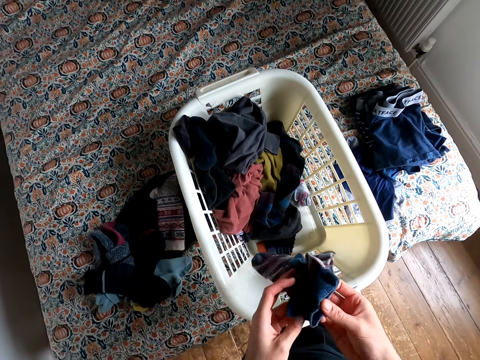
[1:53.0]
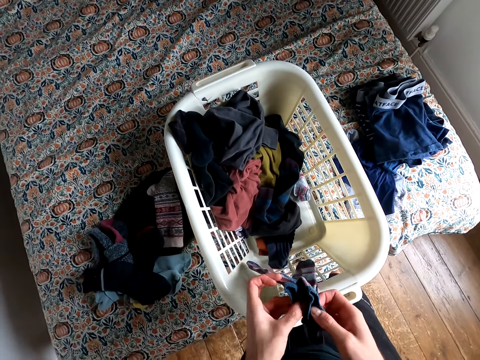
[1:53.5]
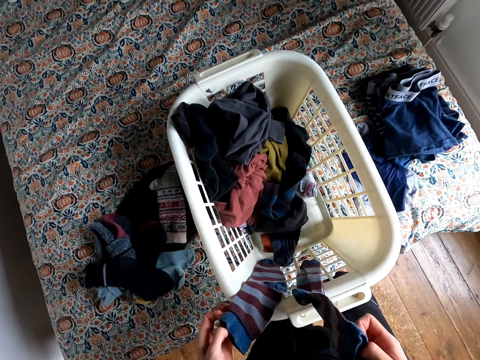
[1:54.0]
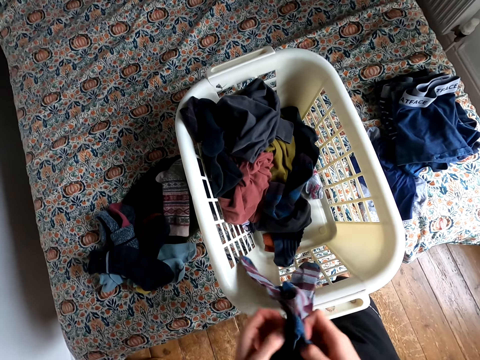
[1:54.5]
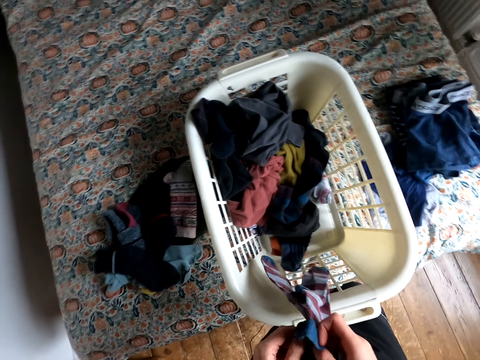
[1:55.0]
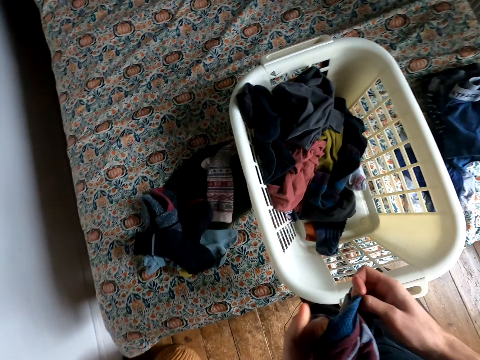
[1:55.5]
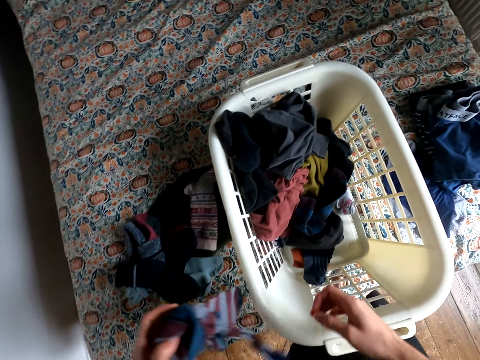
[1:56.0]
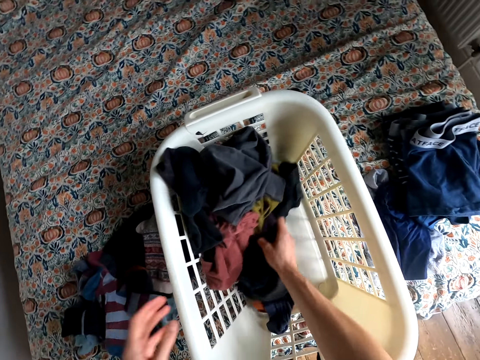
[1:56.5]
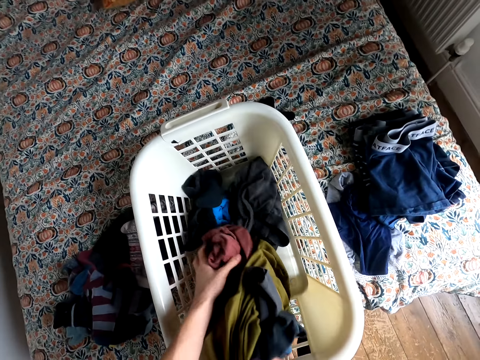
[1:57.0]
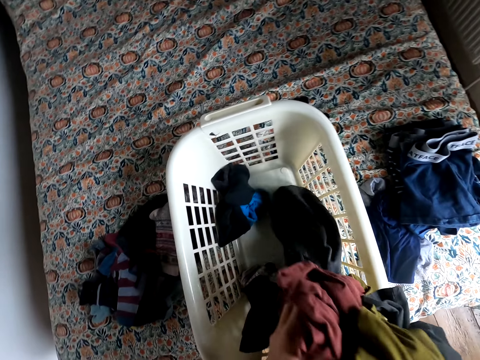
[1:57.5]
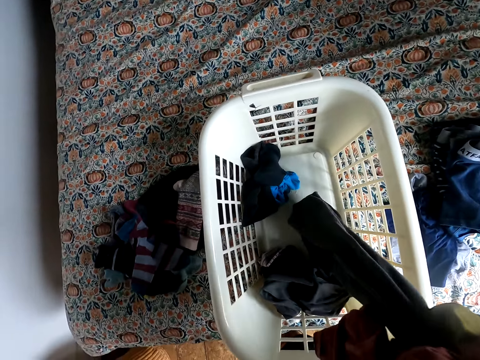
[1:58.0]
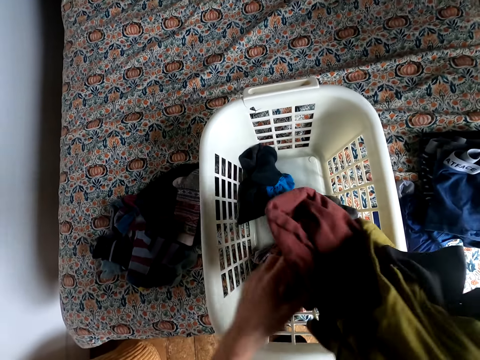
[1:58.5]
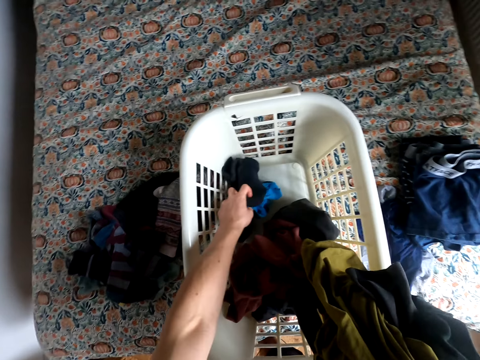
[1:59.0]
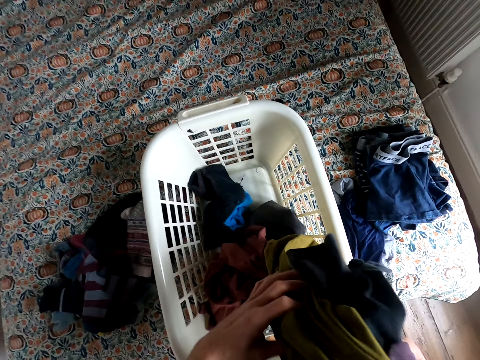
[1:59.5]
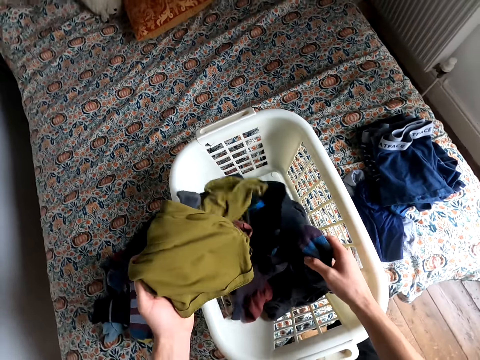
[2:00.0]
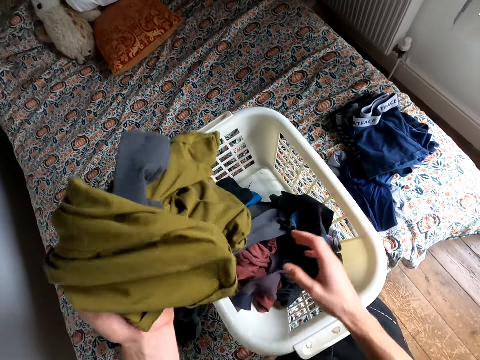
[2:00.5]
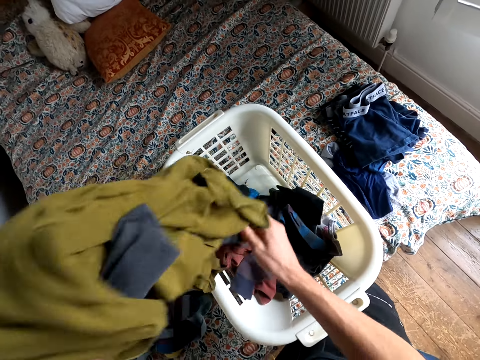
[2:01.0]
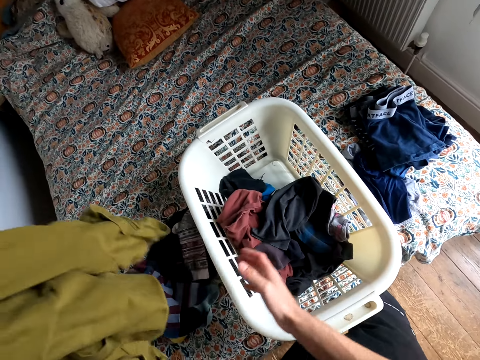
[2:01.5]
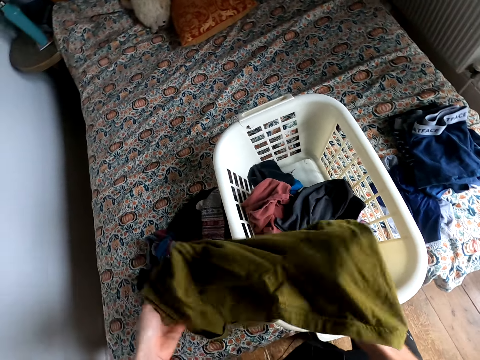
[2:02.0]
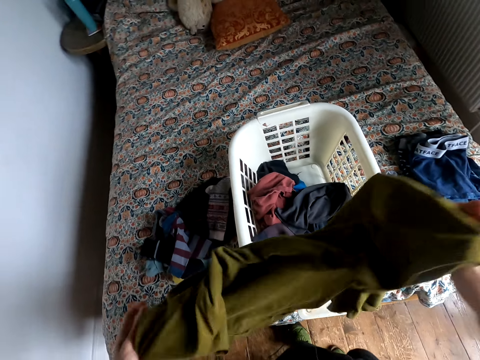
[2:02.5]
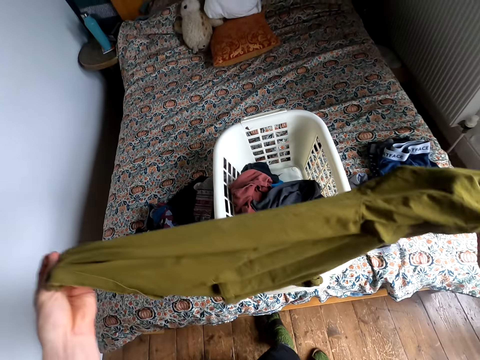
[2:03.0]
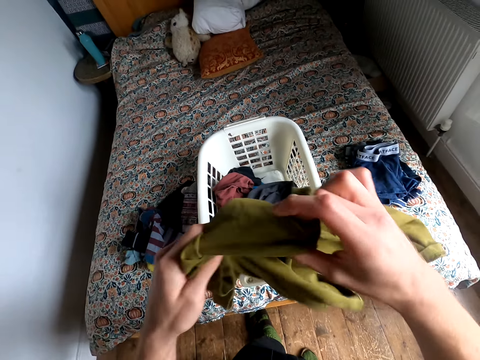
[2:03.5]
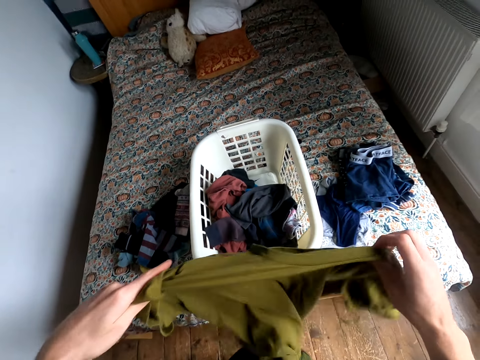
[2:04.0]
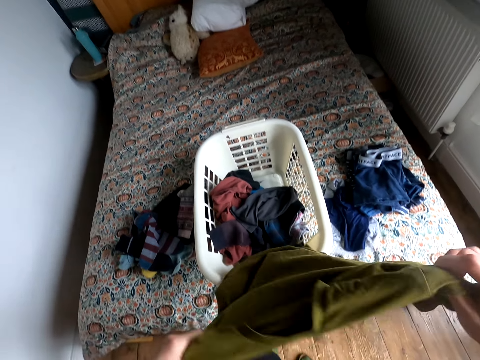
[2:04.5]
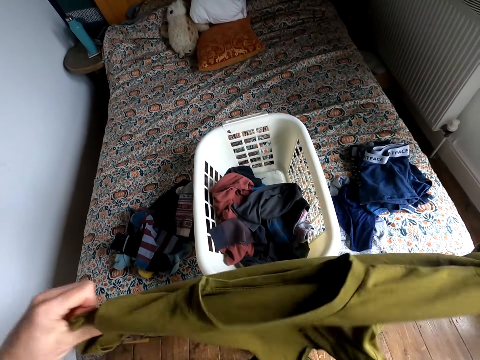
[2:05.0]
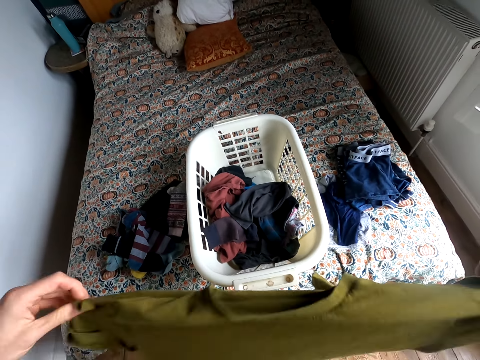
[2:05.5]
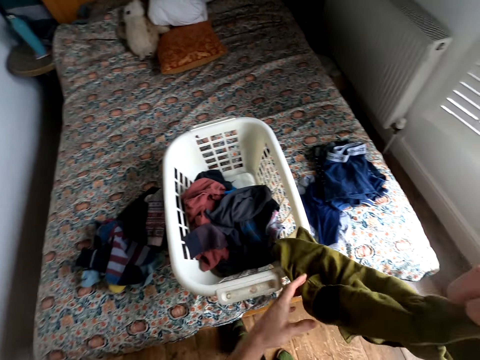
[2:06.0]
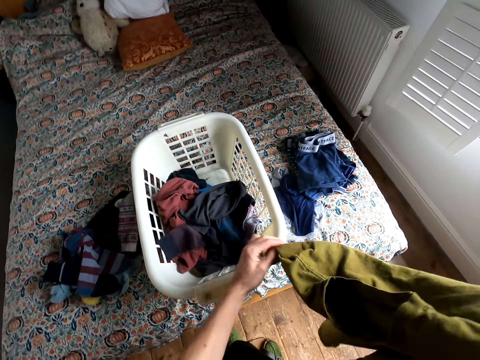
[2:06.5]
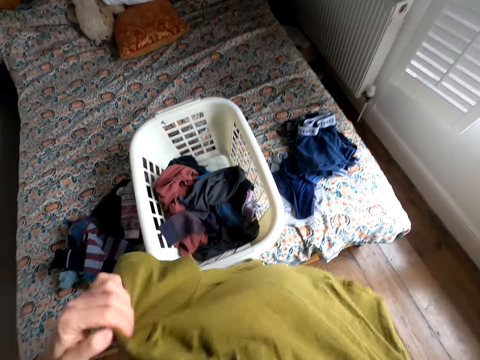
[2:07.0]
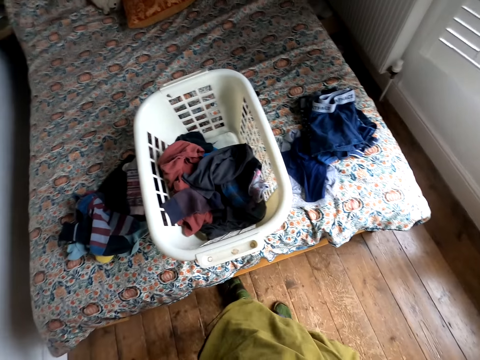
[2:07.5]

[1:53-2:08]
The camera wearer folds the socks. They drop the socks. They pick up a T-shirt. They fold the T-shirt.
